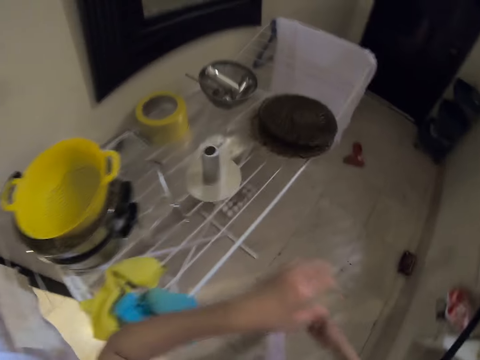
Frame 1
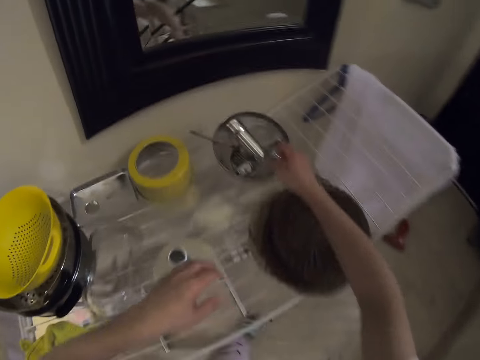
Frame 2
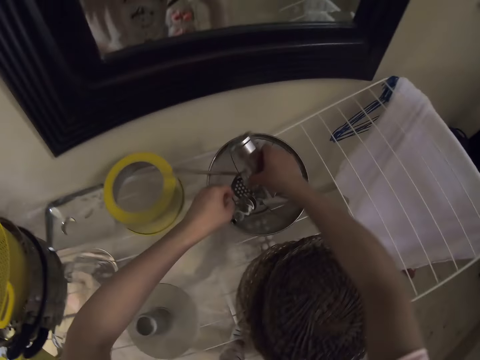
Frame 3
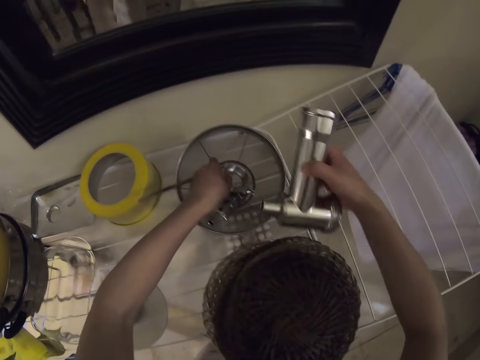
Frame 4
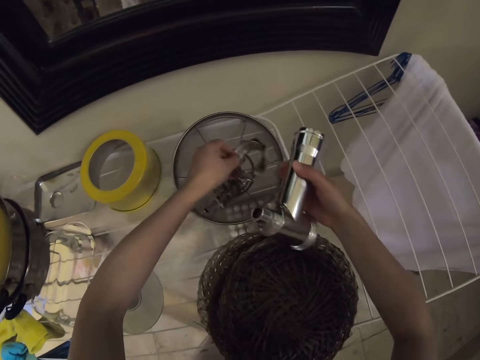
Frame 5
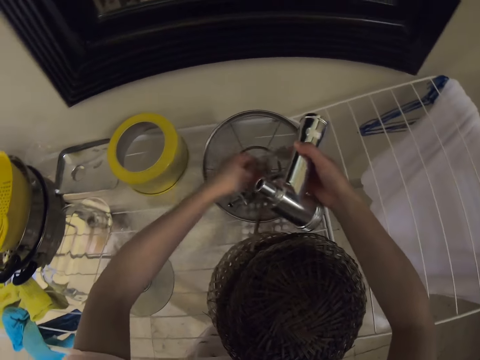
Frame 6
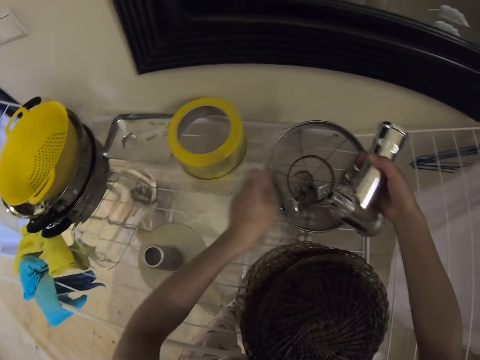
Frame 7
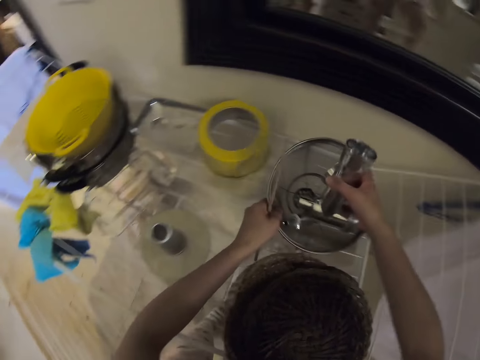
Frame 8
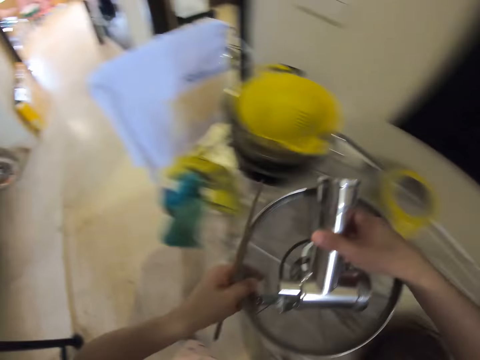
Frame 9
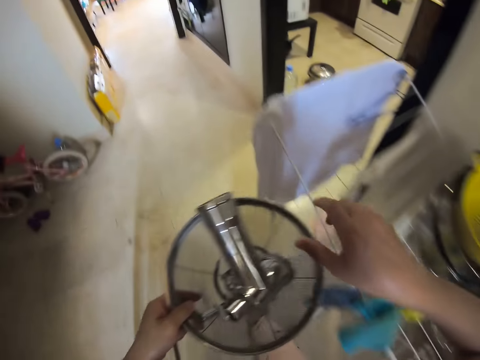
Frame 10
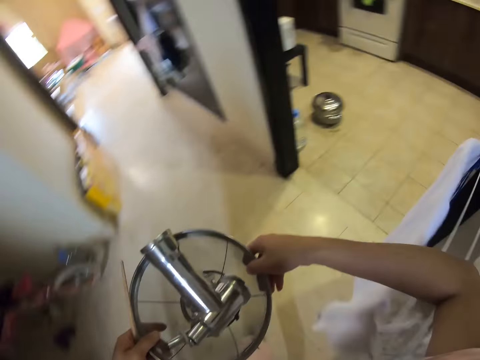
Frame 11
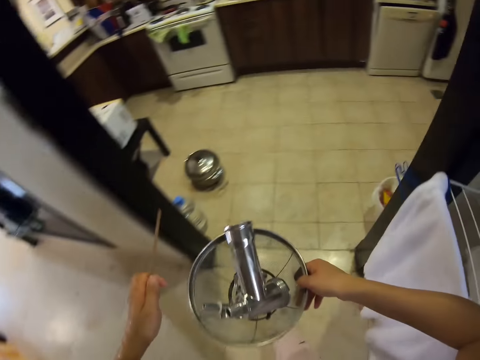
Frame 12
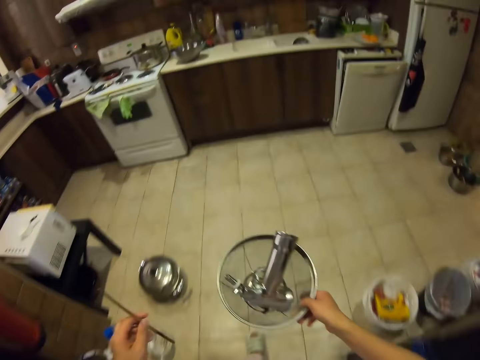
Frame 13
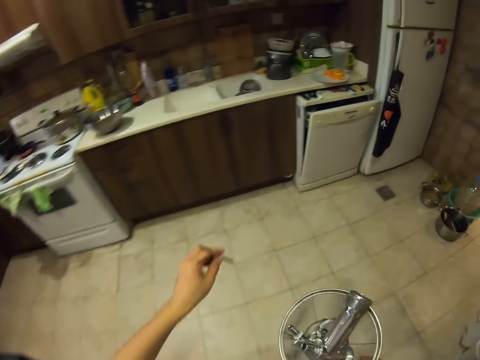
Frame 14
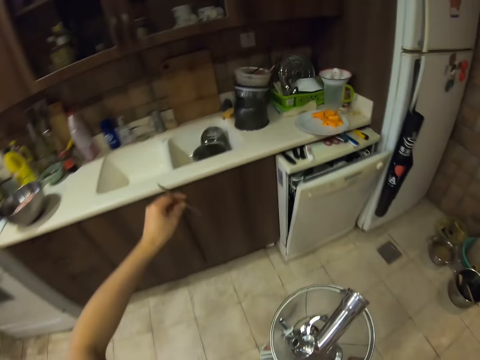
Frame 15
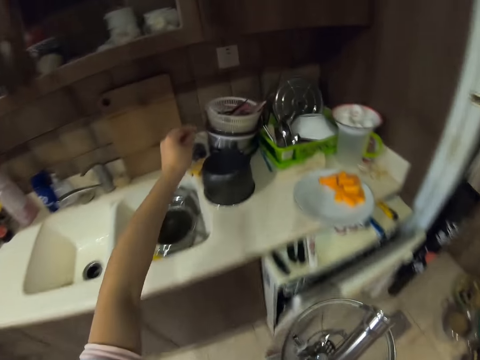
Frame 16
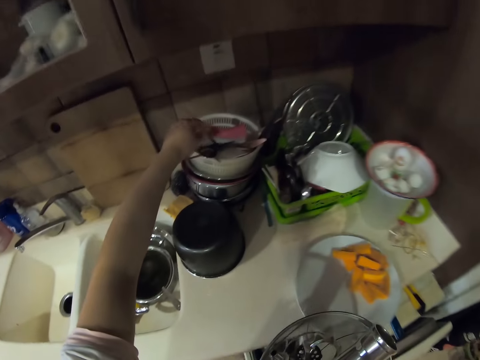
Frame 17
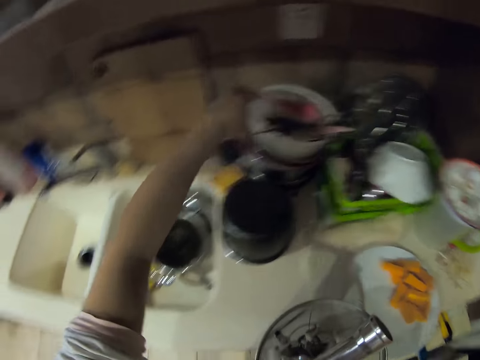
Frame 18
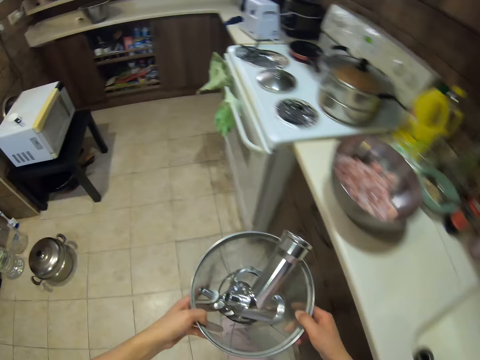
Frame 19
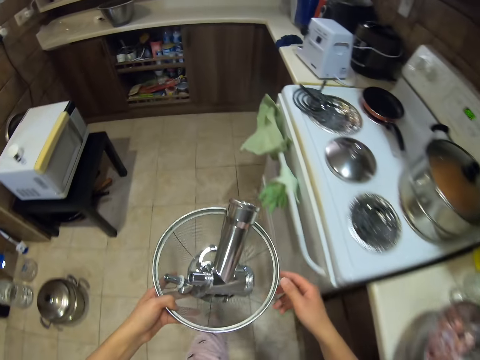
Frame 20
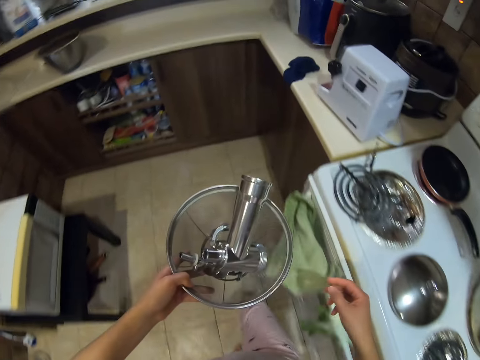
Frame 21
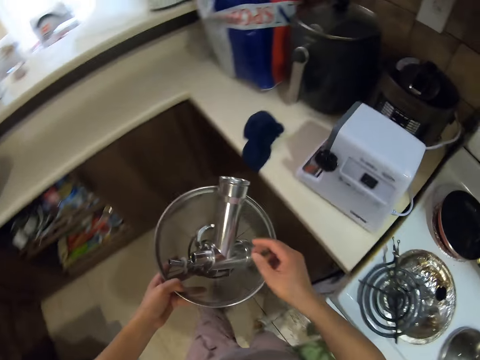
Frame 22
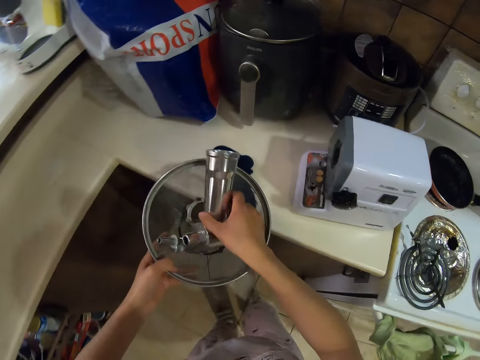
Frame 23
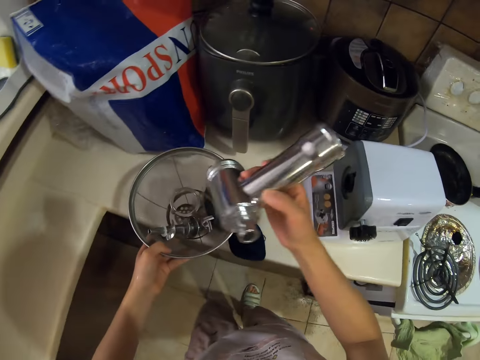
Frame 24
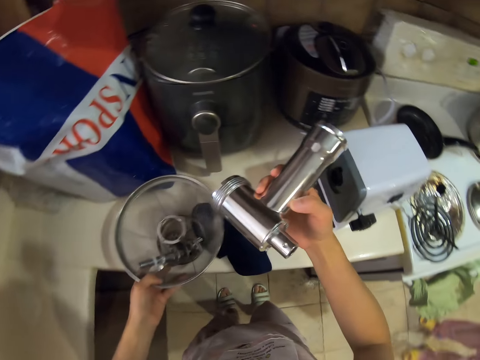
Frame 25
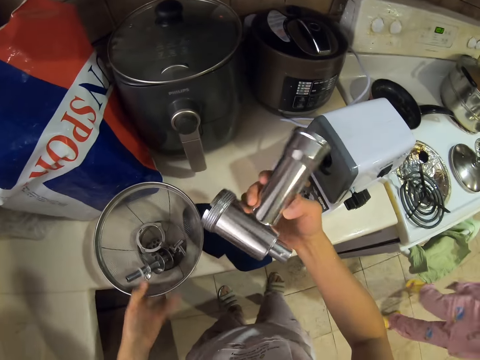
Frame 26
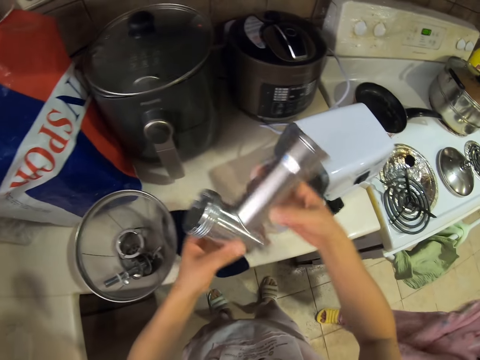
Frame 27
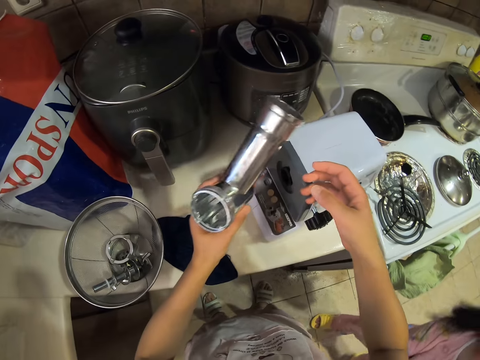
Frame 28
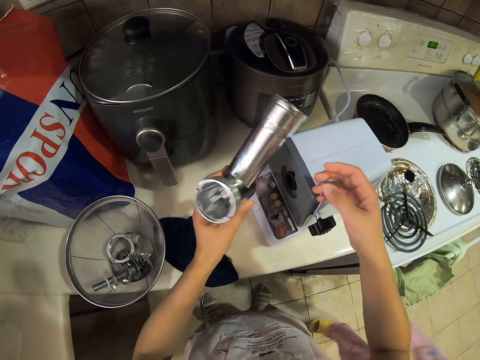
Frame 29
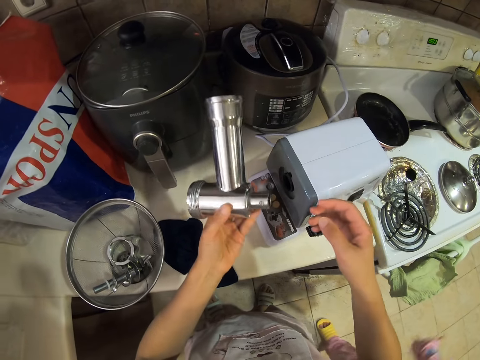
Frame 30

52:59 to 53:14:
The camera wearer picks up the cast iron. They take the meat grinder. They pick up the chopping stick. They walk. They drop the chopping stick. They carry the cast iron.

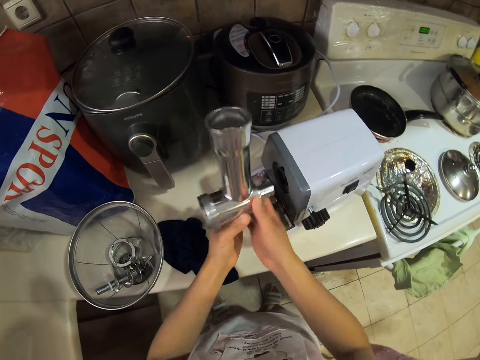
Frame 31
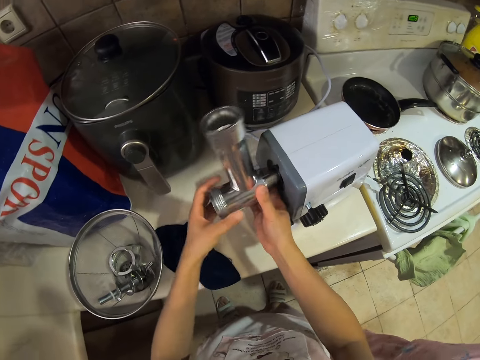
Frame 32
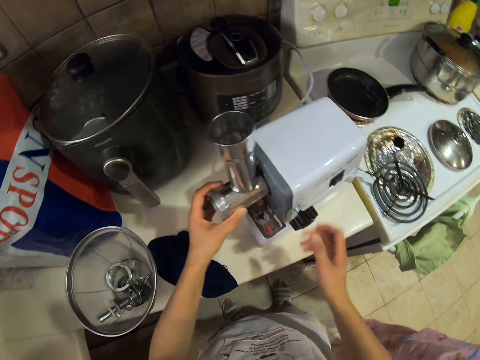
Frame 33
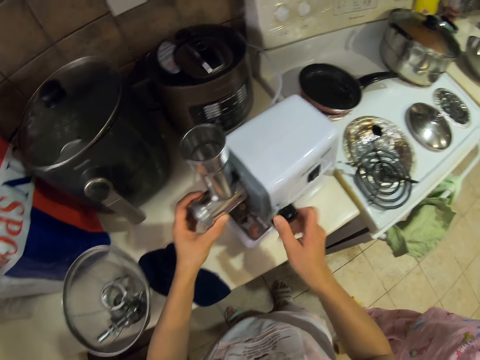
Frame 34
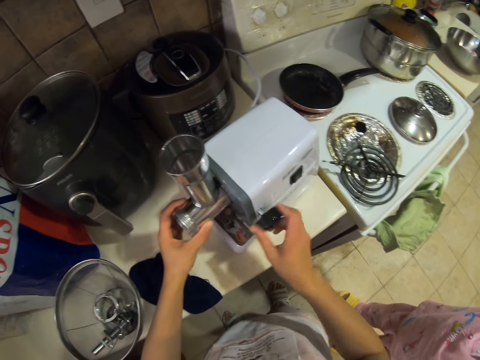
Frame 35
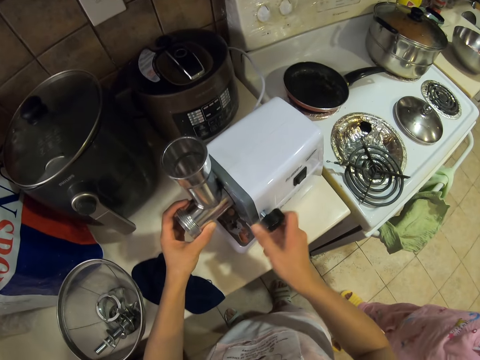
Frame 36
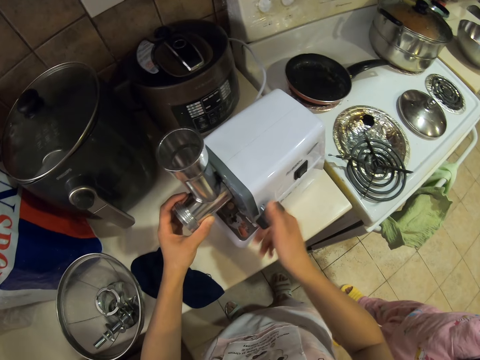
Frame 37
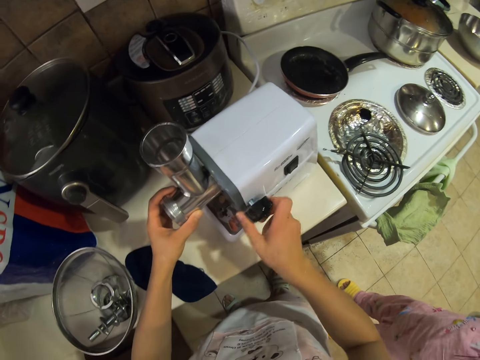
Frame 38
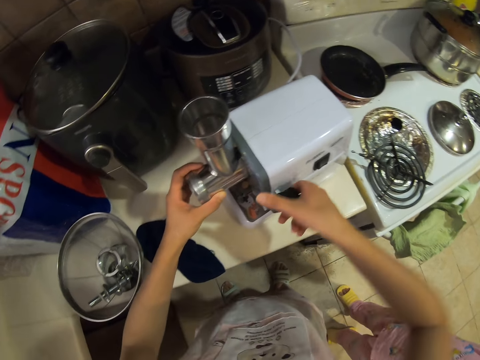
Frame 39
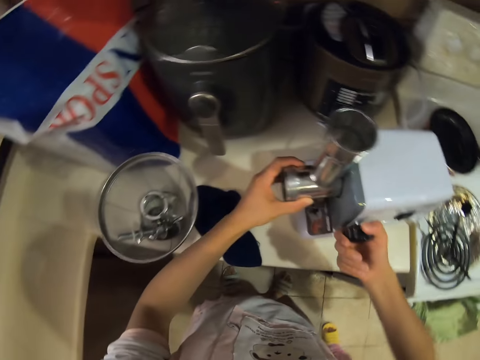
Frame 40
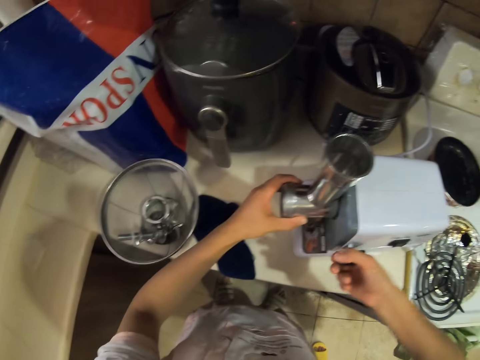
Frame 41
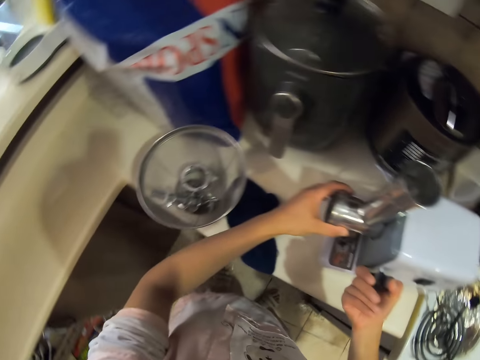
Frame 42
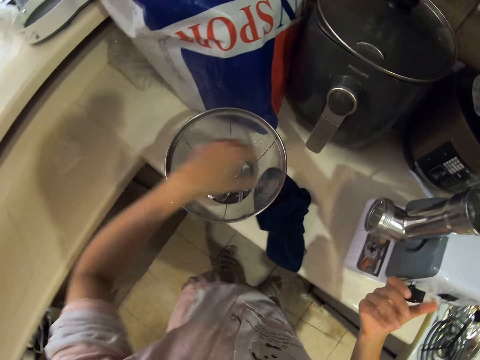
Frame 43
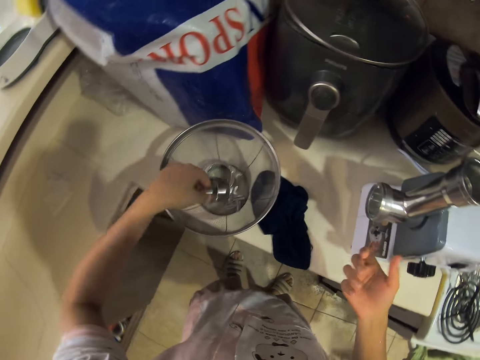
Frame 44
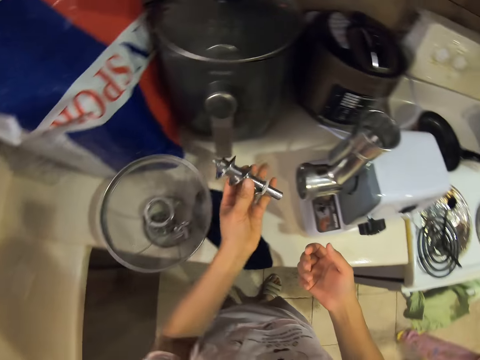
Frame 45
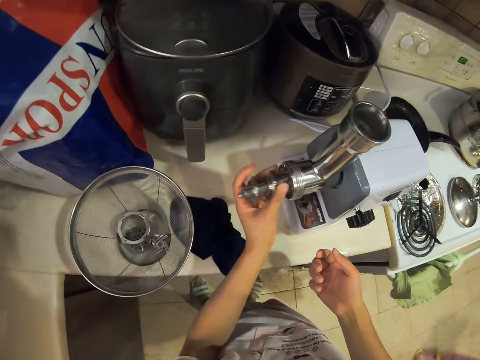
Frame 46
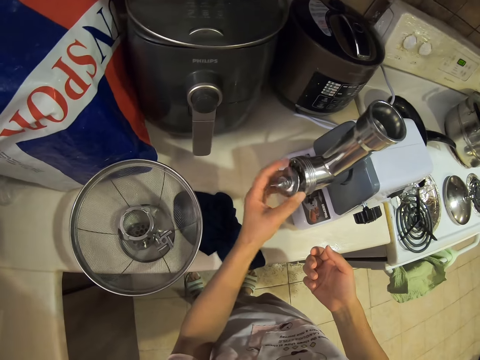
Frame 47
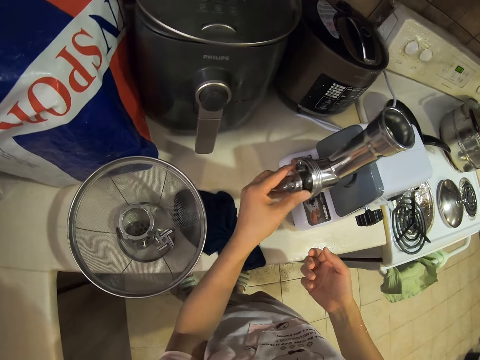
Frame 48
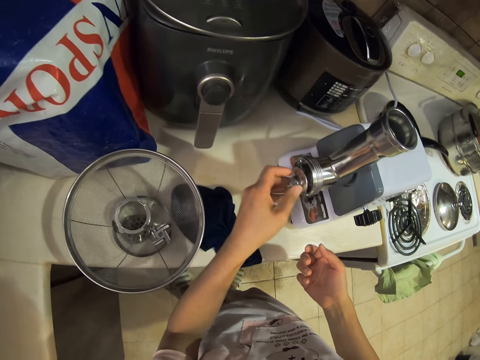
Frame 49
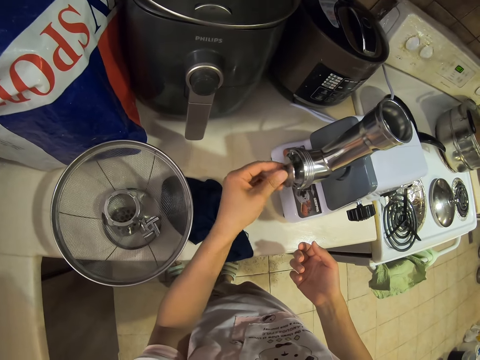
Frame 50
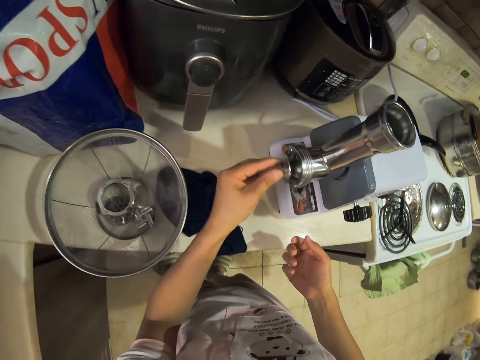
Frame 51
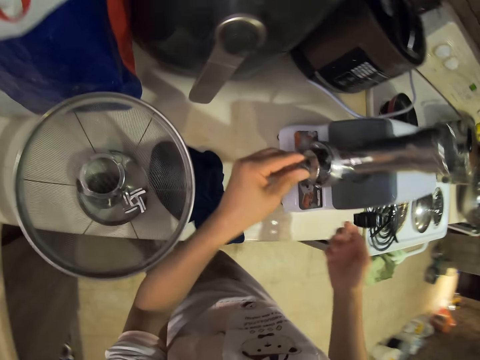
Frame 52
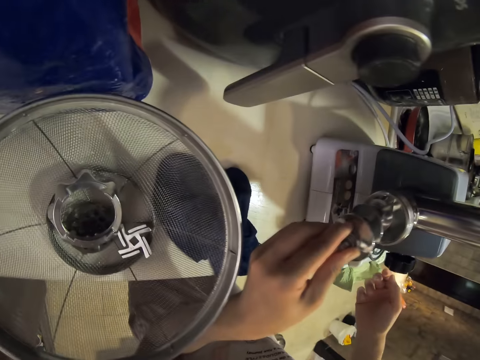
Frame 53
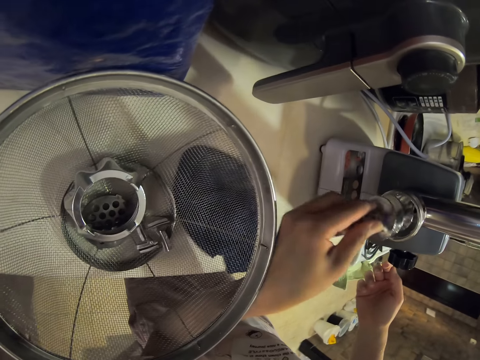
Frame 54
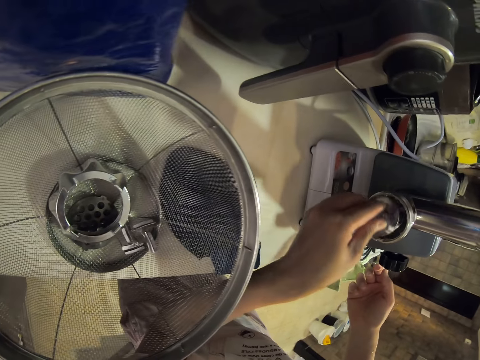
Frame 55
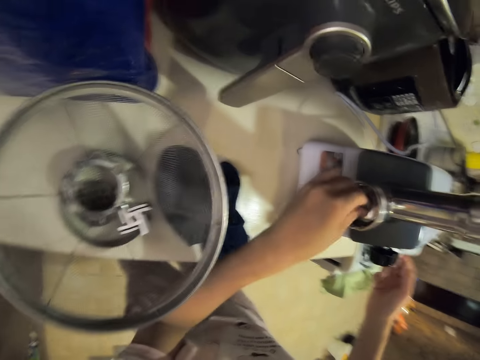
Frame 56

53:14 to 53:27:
The camera wearer interacts with a woman. They enter the cast iron to the mincer. They adjust the mincer. They fix the scroll housing. They take the scroll. They pick up the meat grinder. They fix the scroll. They connect the grinder to the cast iron.
